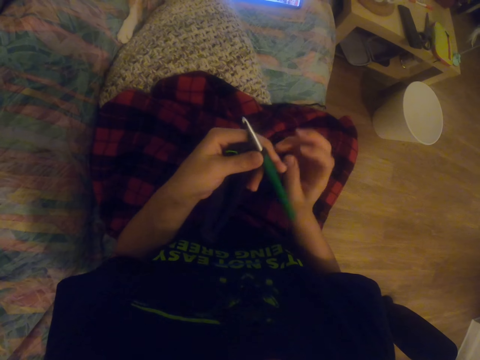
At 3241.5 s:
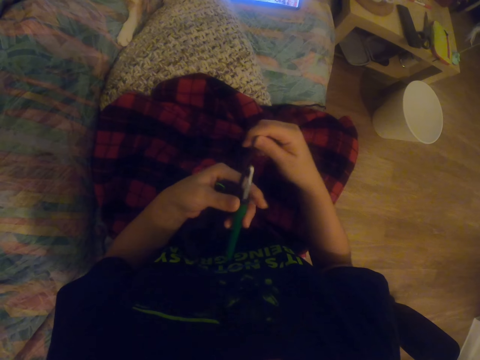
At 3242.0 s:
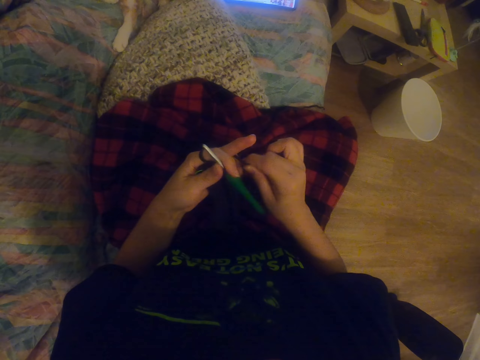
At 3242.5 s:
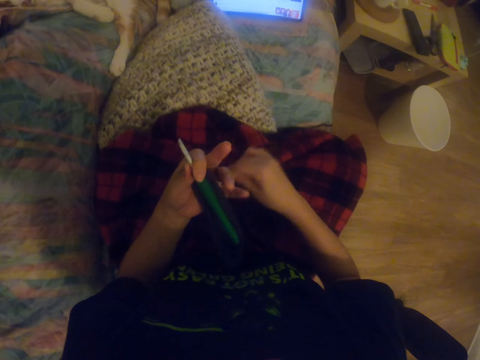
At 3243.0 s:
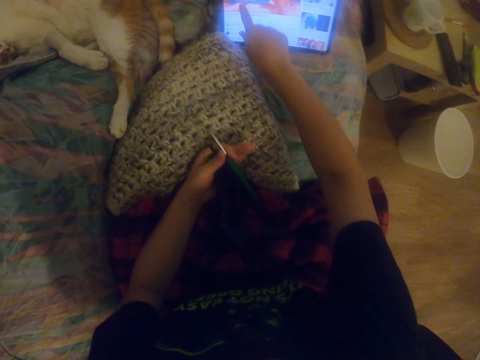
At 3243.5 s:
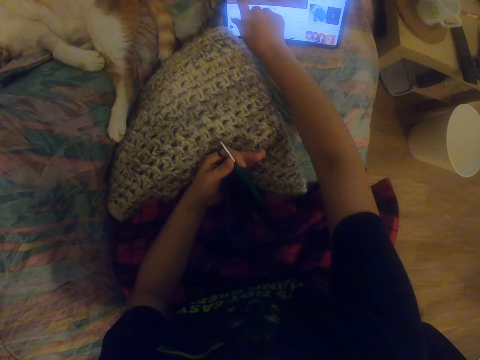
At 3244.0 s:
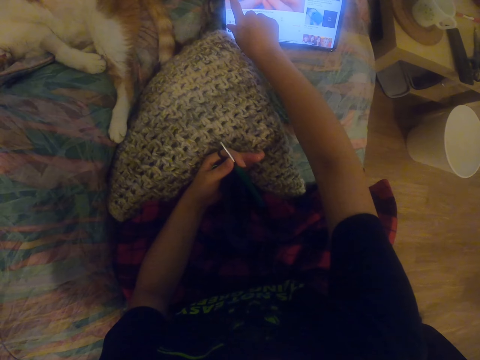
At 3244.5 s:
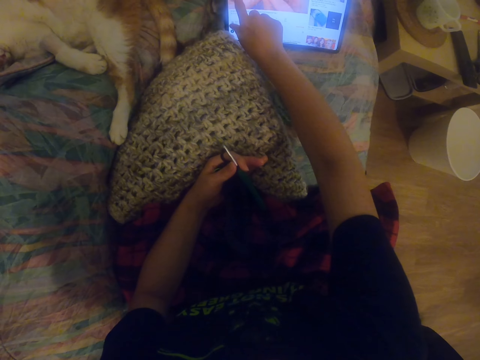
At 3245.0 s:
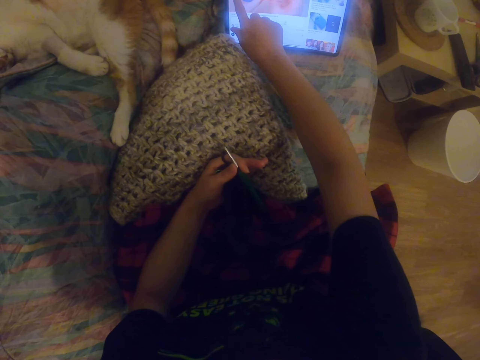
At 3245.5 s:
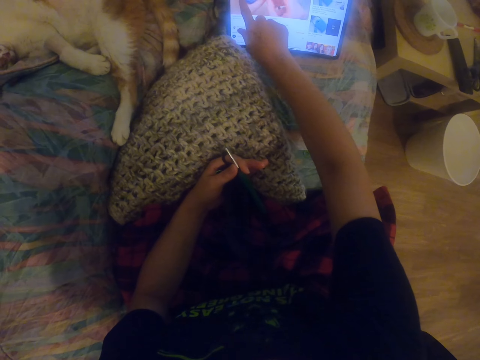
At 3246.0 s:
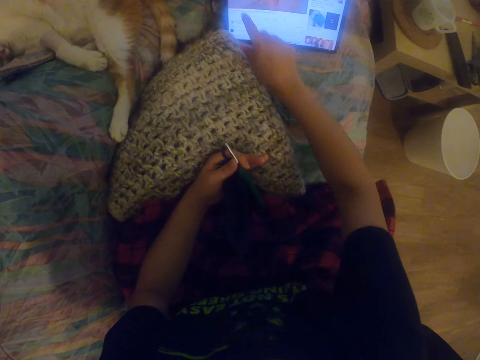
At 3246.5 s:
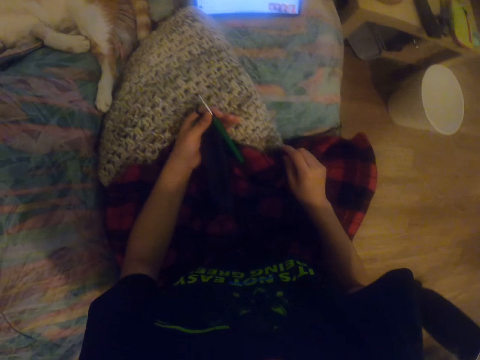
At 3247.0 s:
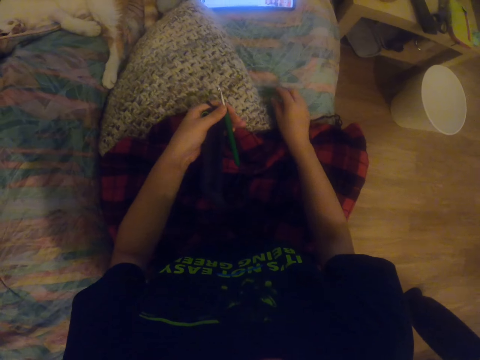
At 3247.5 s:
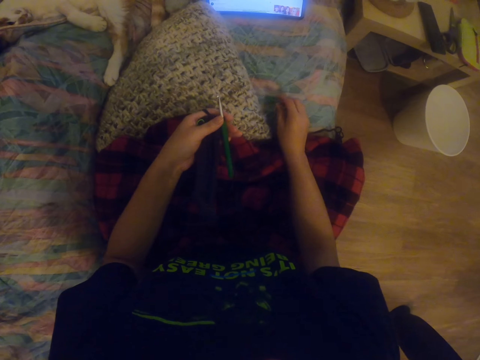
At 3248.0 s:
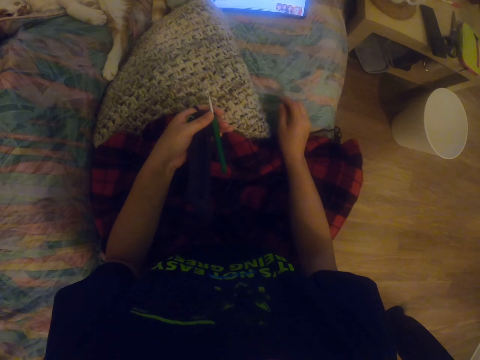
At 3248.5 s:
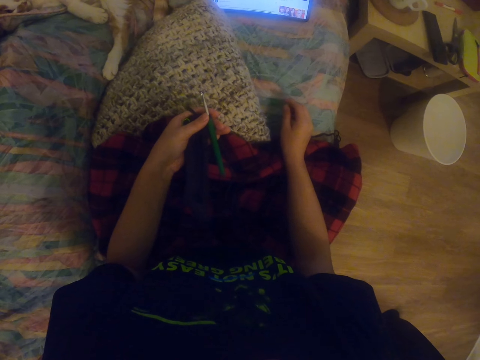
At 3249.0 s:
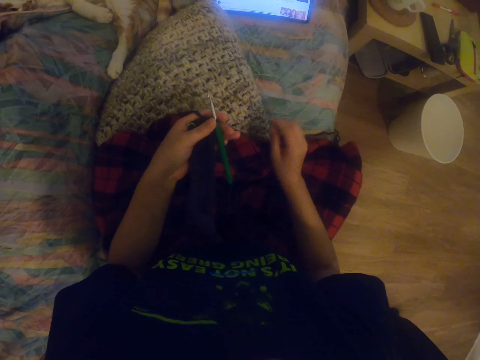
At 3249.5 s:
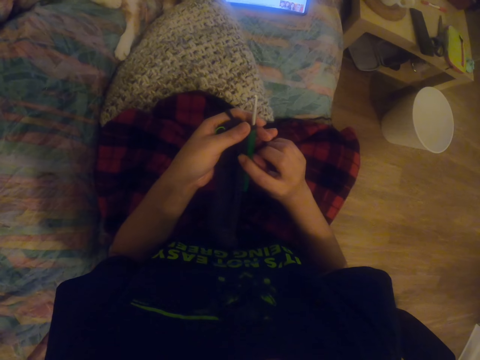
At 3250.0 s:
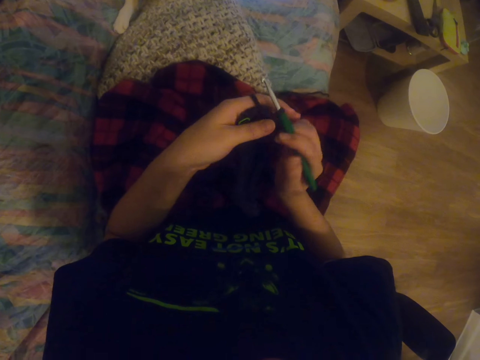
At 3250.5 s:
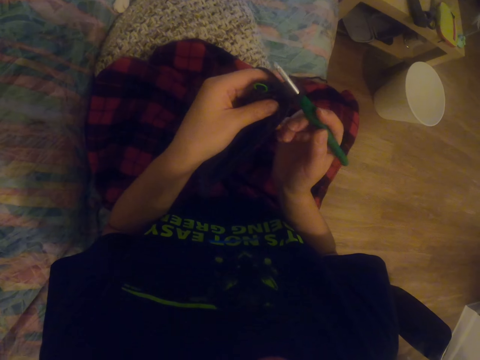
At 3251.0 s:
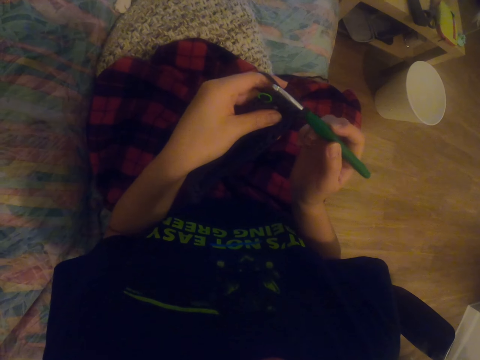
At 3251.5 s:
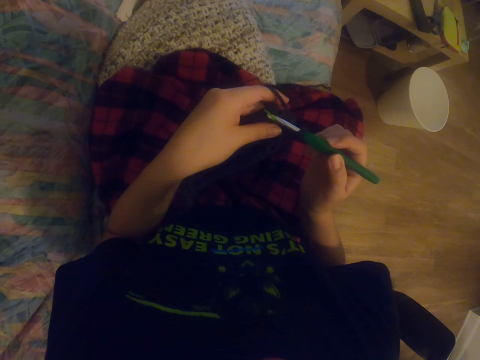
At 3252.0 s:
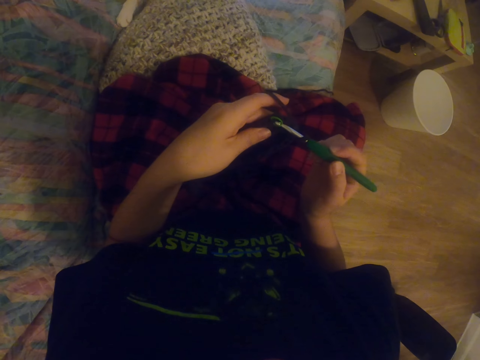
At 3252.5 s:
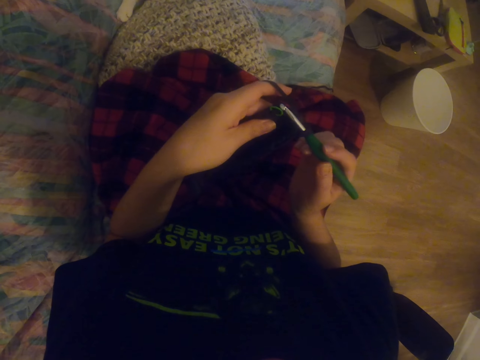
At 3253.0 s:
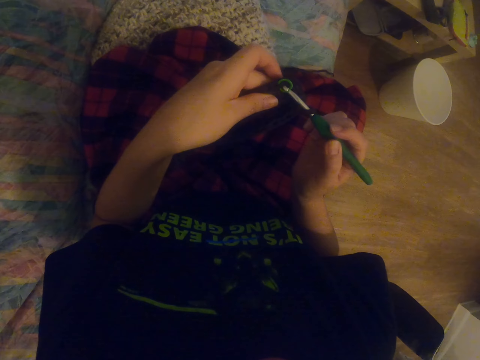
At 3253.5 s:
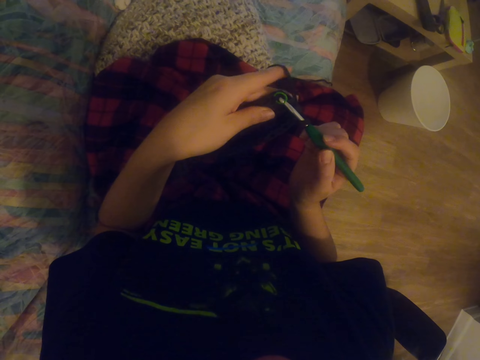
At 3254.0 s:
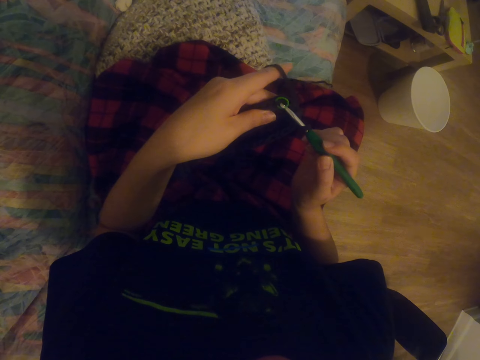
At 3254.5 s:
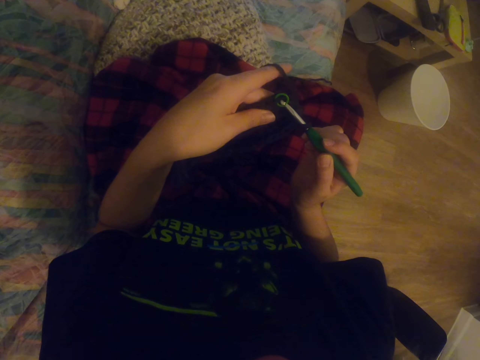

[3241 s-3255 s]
The camera wearer rolls the yarn thread on her fingers. She takes the thread with the right hand. She scrolls on the tablet with the right hand. She looks at the tablet. She crochets a garment using a crochet hook.

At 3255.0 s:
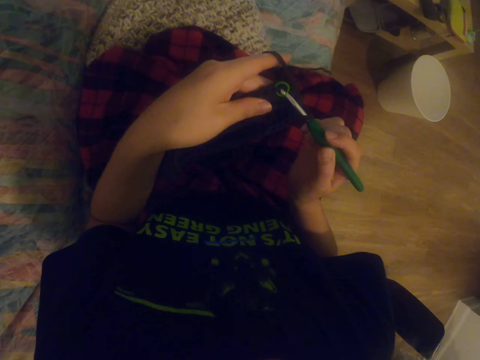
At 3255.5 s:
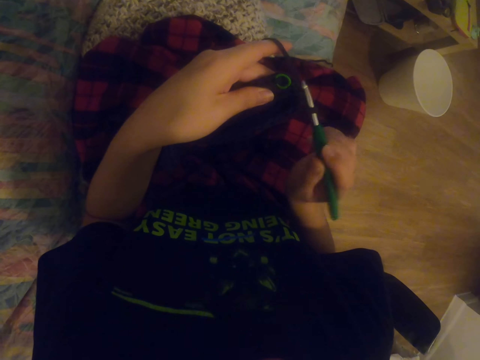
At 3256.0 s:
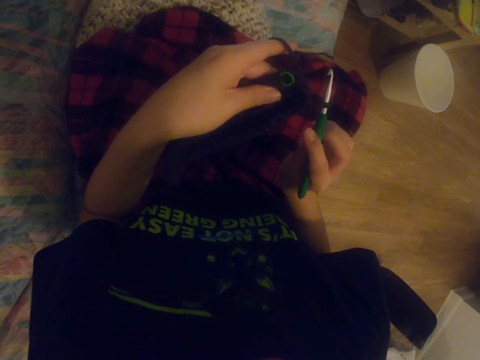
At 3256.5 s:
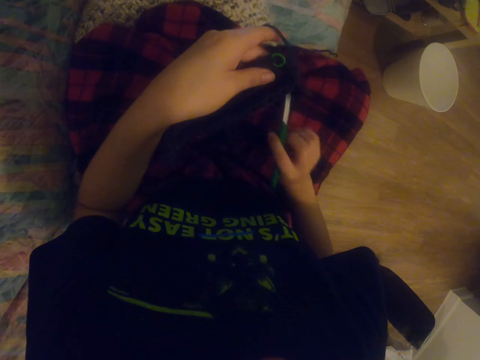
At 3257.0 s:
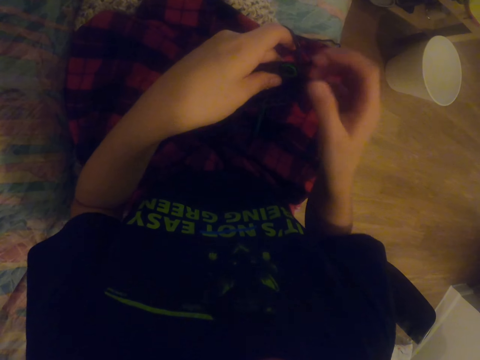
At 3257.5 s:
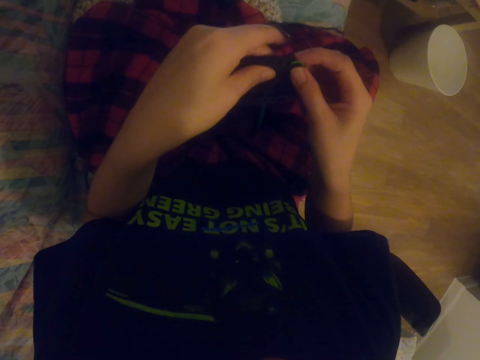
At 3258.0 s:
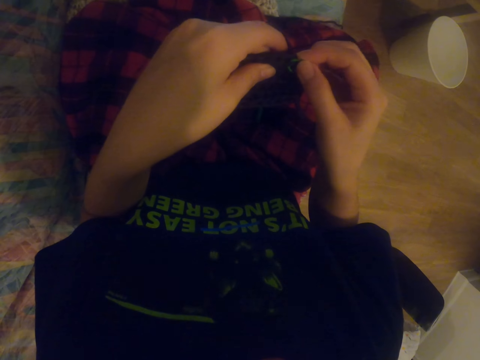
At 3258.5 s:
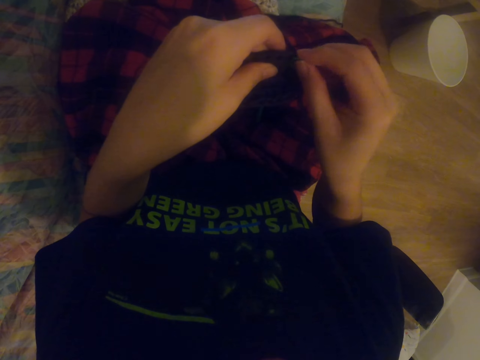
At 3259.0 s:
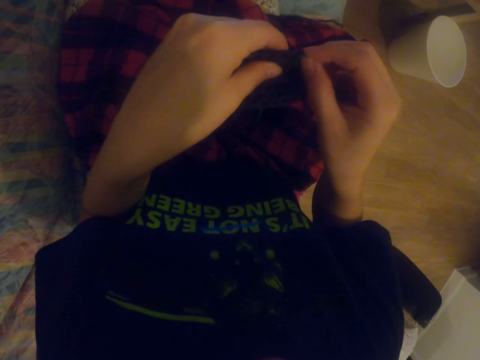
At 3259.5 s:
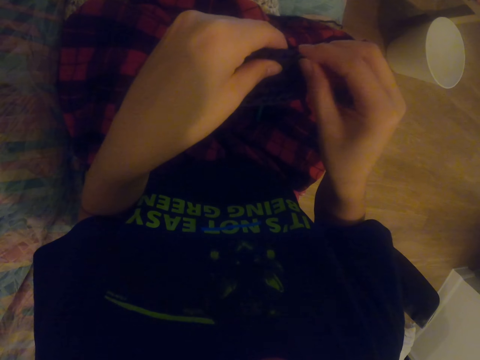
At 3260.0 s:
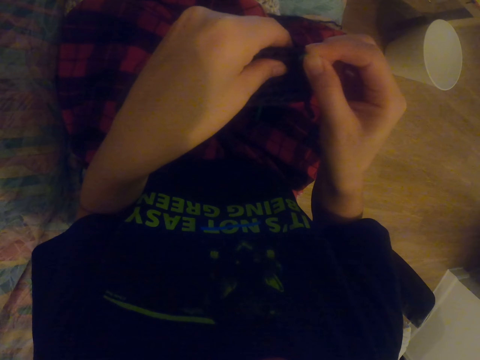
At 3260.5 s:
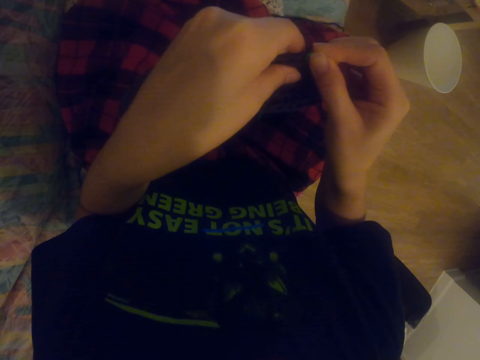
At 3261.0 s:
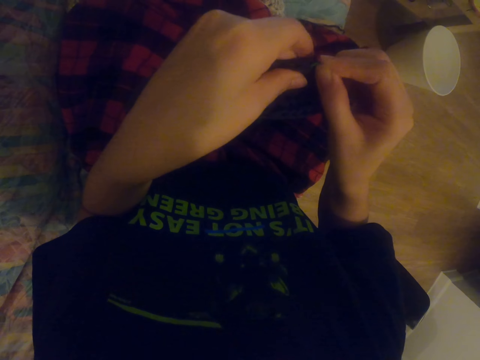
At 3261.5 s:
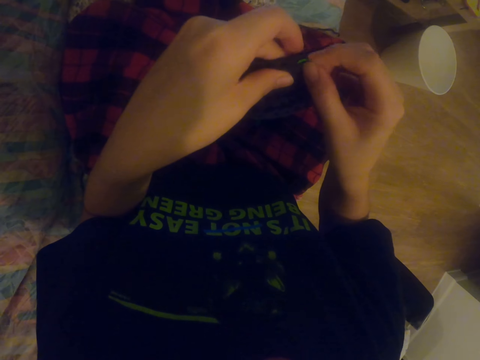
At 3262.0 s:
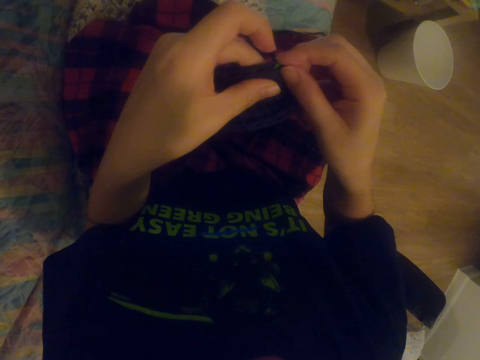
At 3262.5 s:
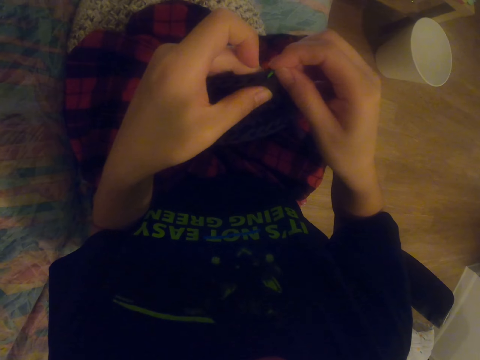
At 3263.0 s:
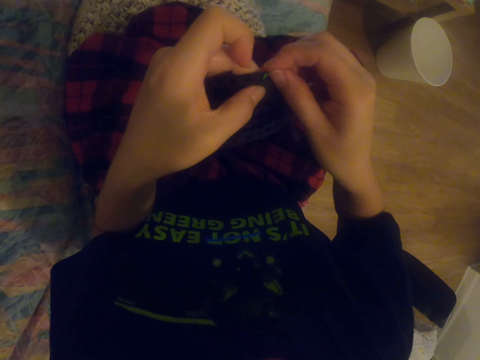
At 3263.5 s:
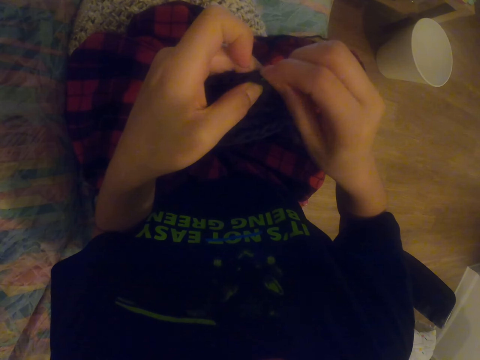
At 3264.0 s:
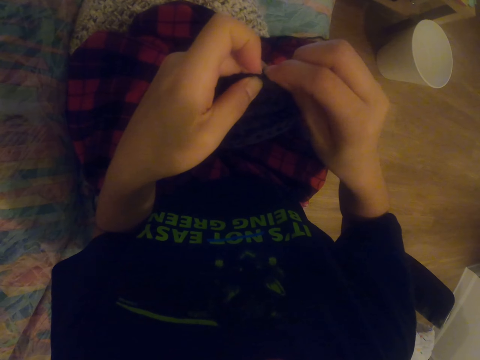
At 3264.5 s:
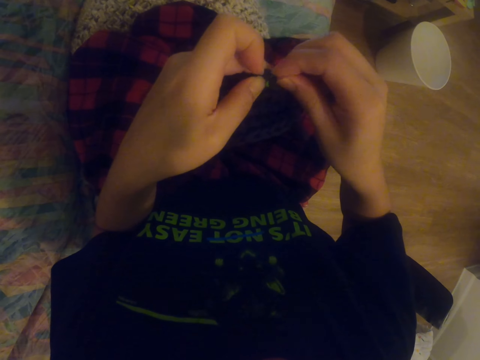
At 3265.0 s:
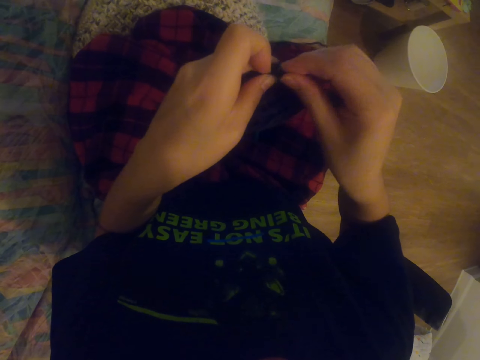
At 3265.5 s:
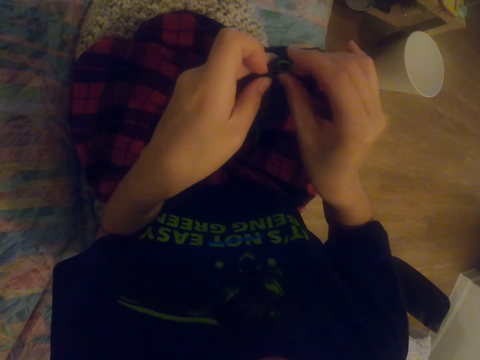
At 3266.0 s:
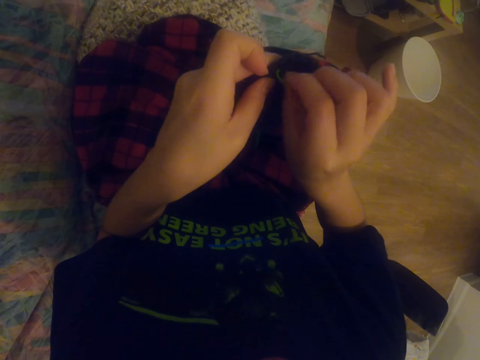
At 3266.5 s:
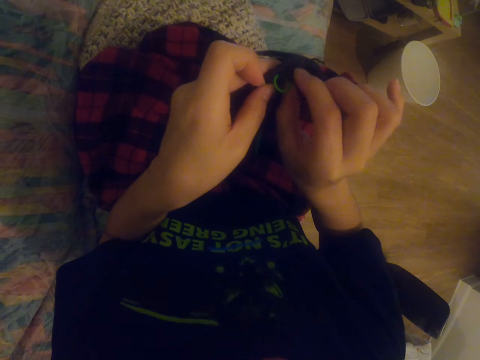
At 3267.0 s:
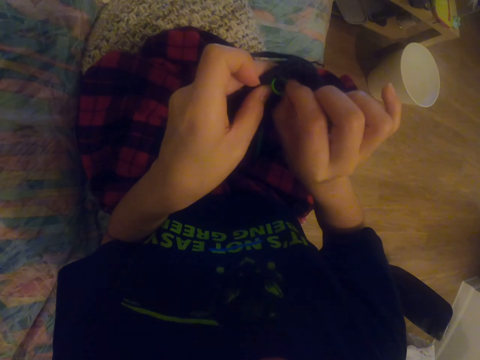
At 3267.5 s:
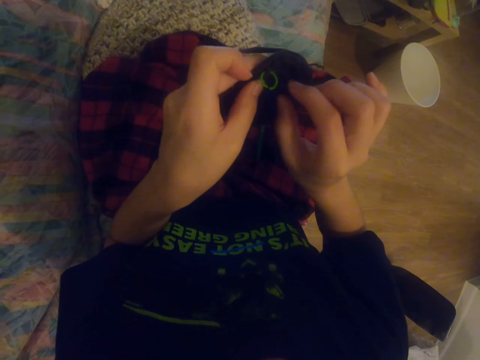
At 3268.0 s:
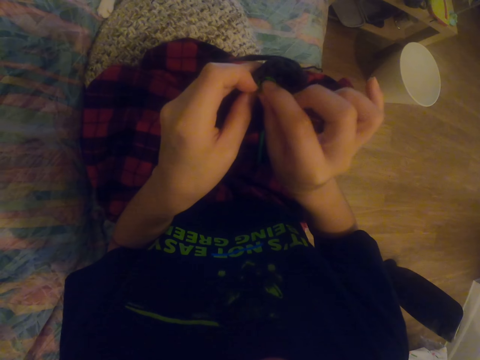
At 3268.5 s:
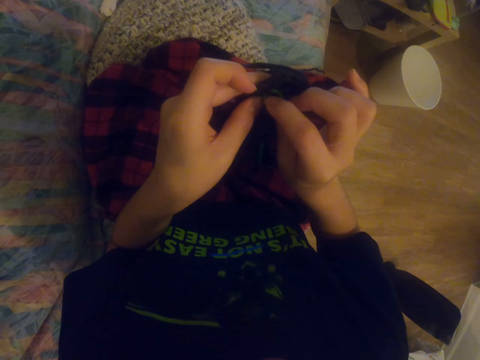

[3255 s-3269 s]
The camera wearer places the crochet hook on the bed. They fit an object on the sock with the right hand.
